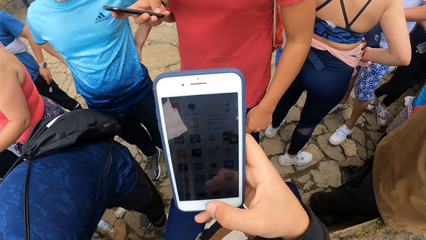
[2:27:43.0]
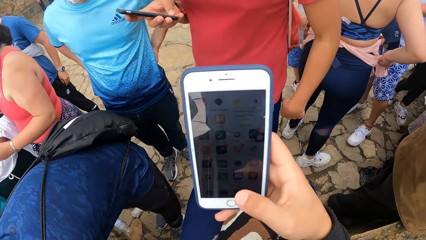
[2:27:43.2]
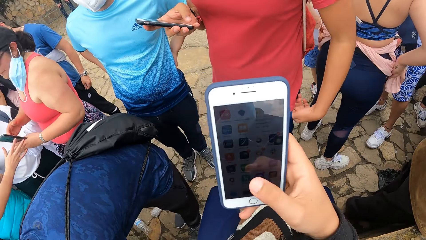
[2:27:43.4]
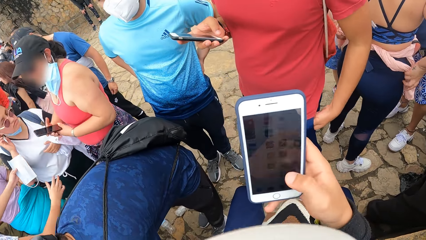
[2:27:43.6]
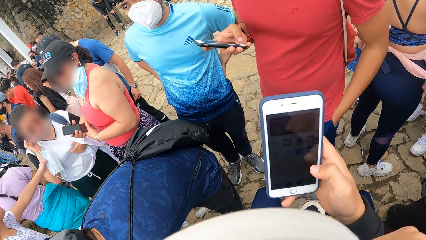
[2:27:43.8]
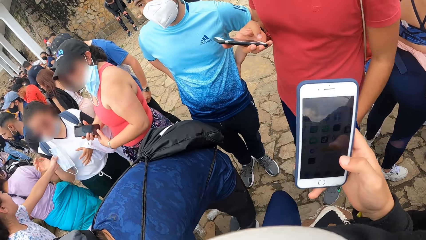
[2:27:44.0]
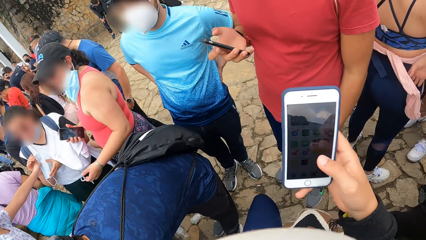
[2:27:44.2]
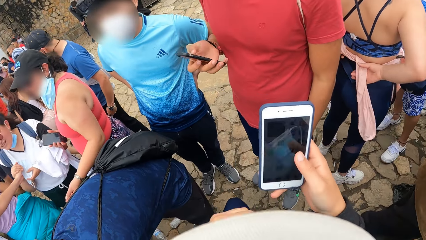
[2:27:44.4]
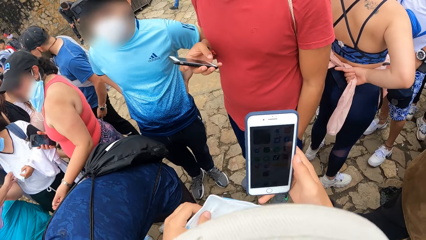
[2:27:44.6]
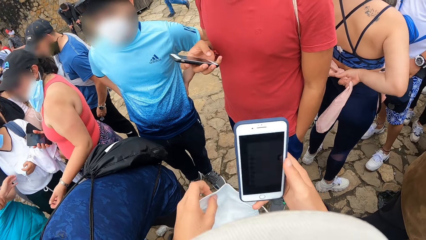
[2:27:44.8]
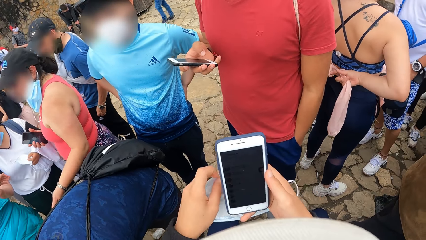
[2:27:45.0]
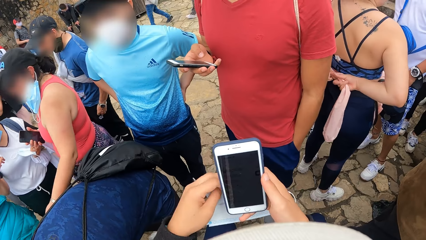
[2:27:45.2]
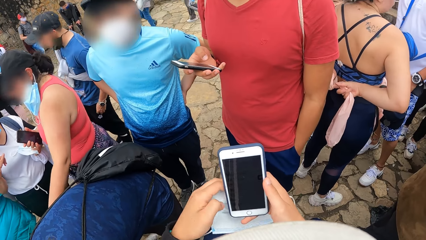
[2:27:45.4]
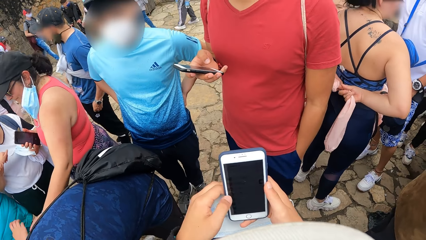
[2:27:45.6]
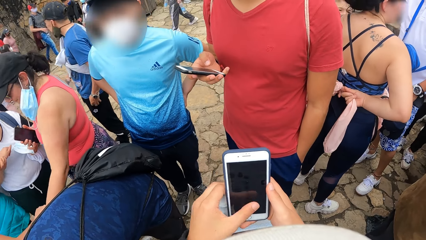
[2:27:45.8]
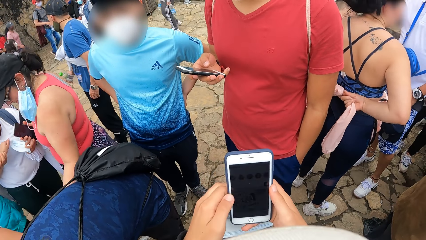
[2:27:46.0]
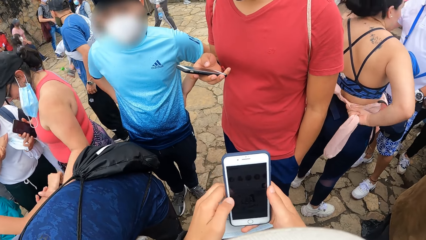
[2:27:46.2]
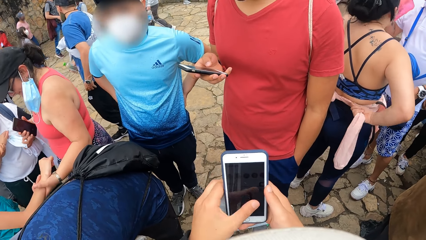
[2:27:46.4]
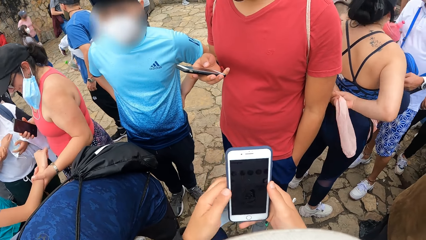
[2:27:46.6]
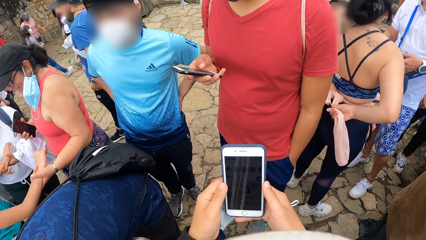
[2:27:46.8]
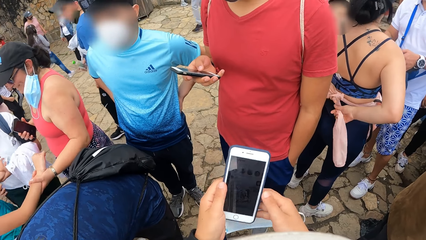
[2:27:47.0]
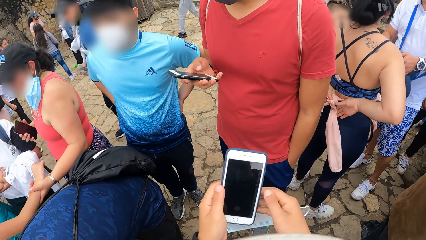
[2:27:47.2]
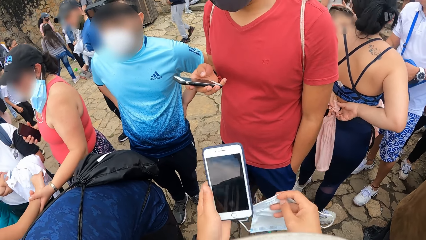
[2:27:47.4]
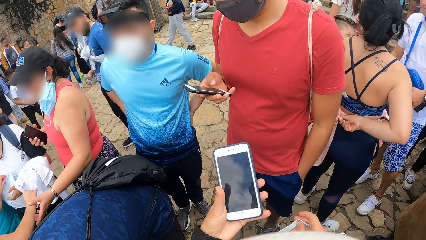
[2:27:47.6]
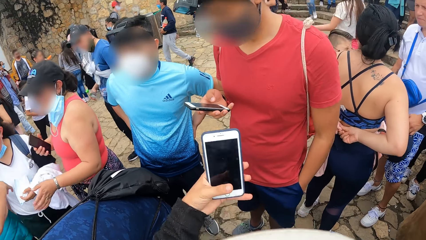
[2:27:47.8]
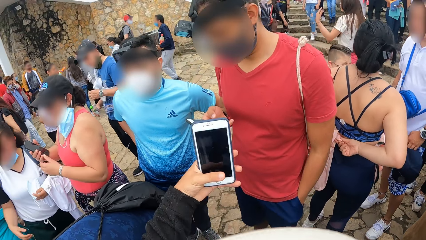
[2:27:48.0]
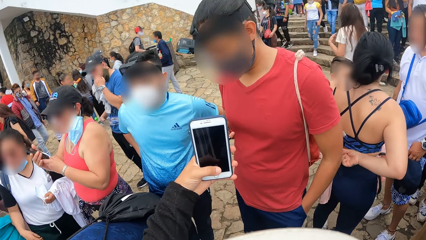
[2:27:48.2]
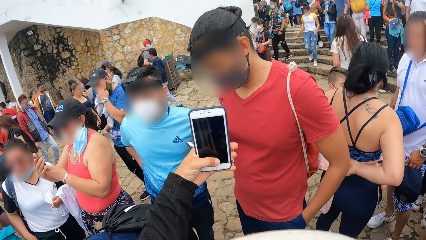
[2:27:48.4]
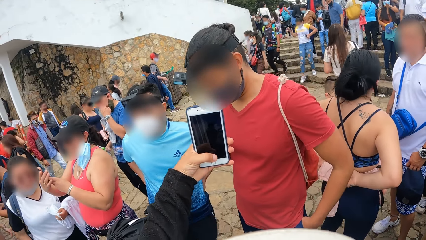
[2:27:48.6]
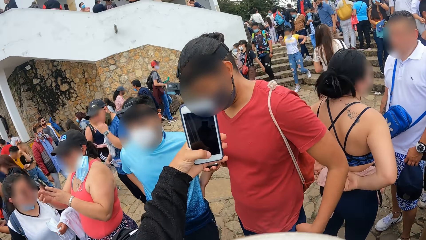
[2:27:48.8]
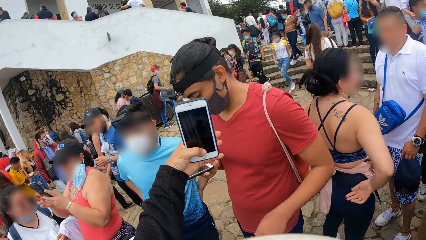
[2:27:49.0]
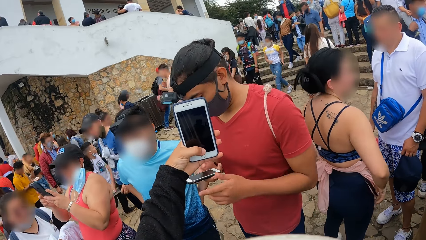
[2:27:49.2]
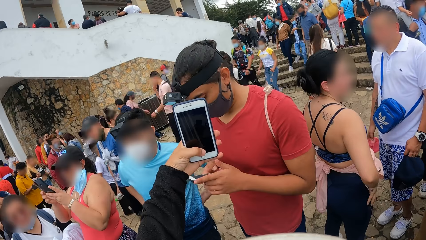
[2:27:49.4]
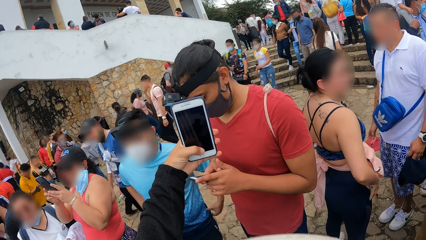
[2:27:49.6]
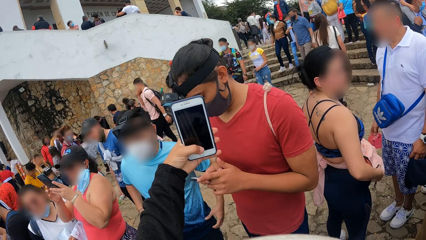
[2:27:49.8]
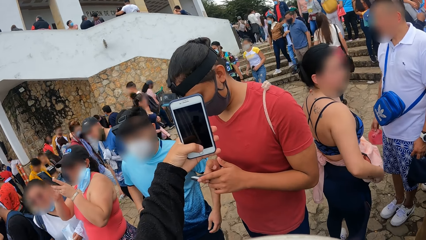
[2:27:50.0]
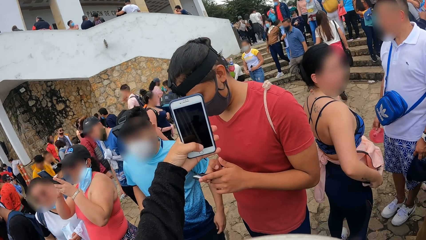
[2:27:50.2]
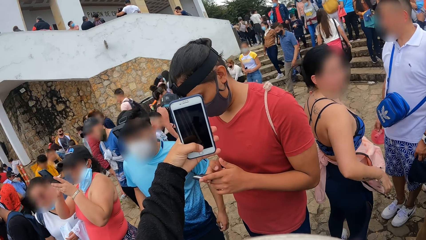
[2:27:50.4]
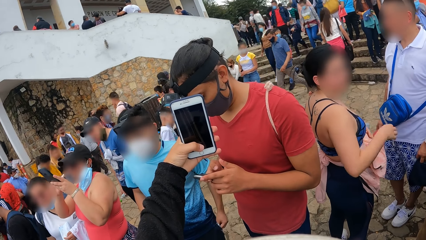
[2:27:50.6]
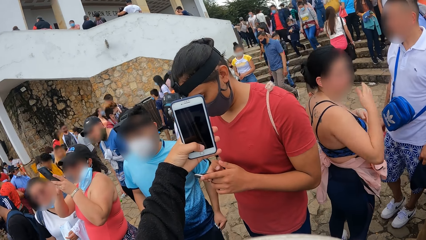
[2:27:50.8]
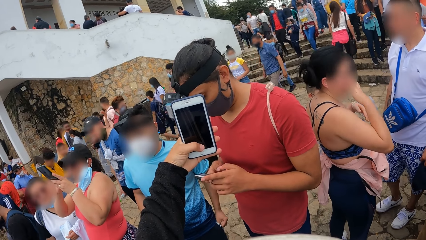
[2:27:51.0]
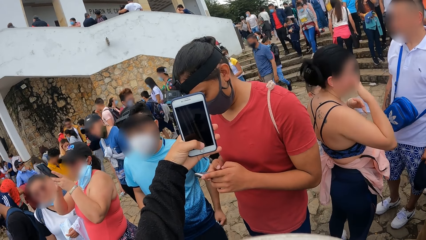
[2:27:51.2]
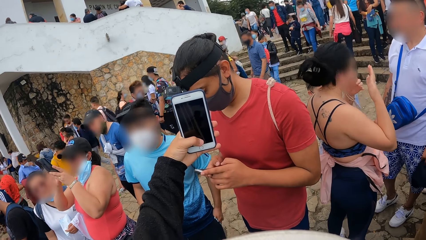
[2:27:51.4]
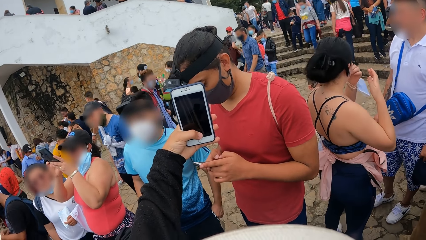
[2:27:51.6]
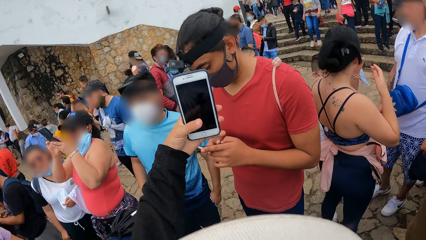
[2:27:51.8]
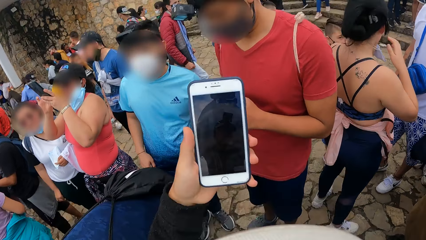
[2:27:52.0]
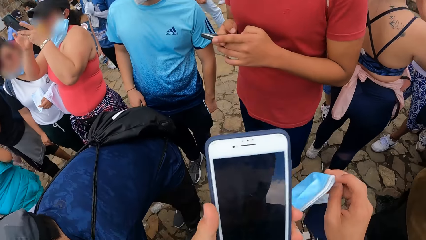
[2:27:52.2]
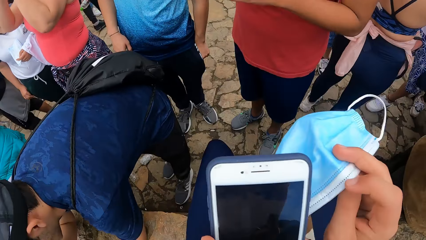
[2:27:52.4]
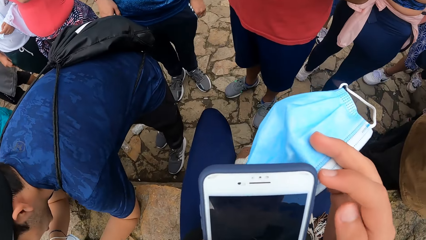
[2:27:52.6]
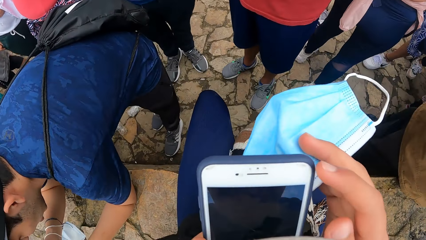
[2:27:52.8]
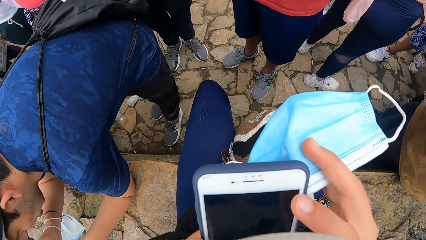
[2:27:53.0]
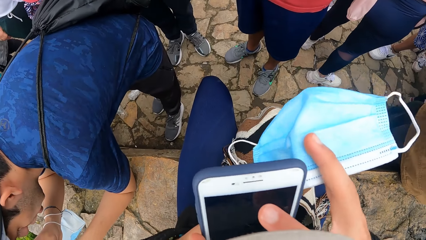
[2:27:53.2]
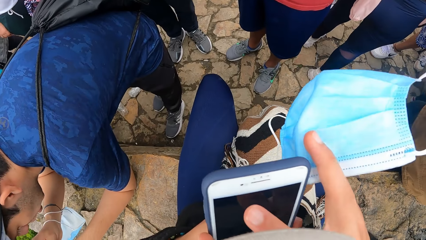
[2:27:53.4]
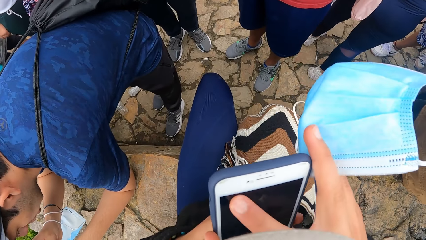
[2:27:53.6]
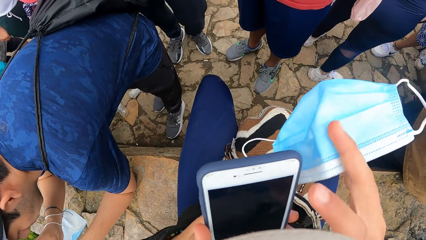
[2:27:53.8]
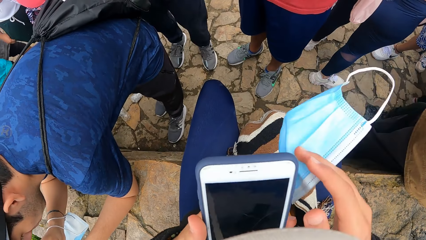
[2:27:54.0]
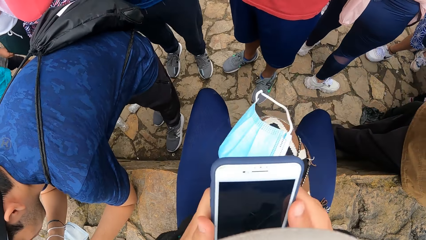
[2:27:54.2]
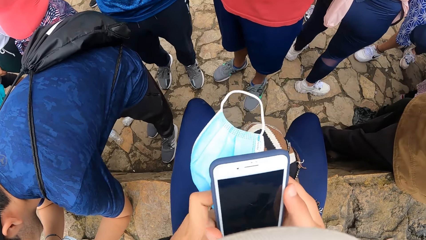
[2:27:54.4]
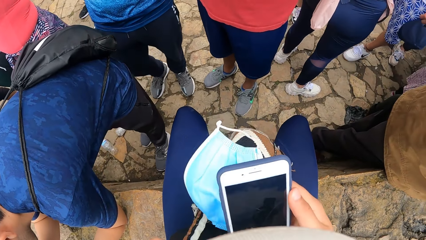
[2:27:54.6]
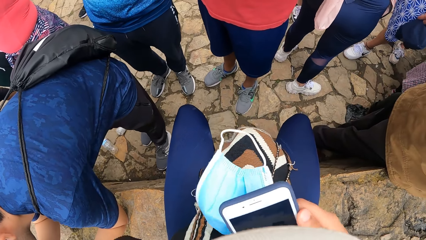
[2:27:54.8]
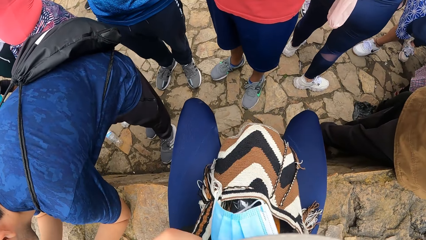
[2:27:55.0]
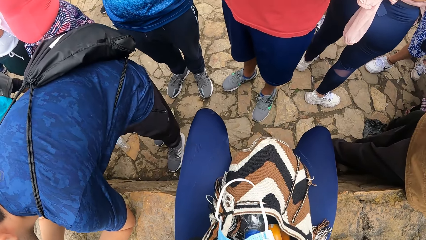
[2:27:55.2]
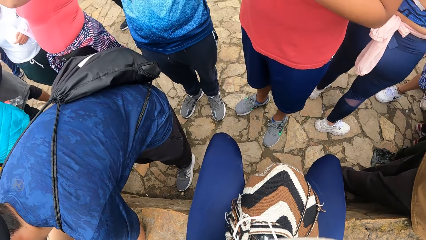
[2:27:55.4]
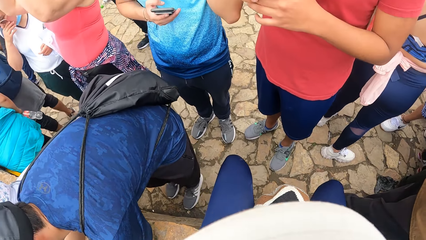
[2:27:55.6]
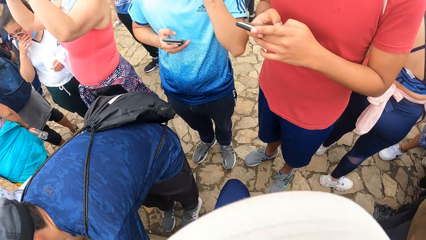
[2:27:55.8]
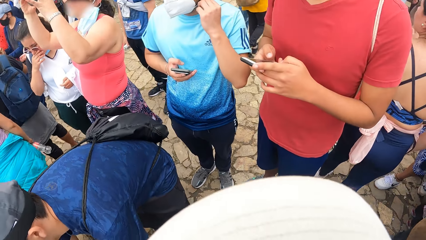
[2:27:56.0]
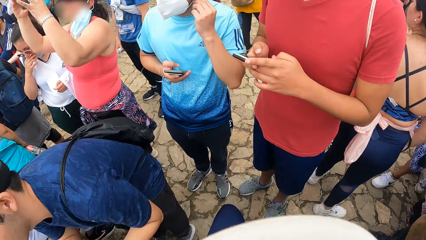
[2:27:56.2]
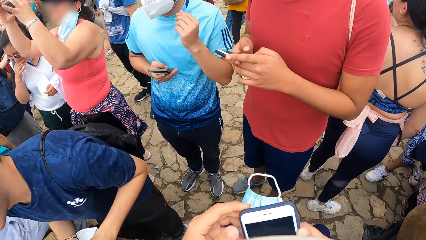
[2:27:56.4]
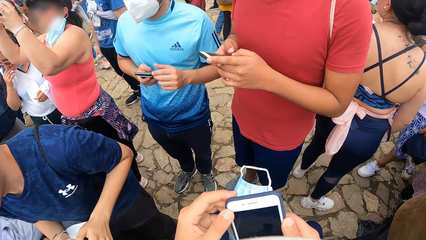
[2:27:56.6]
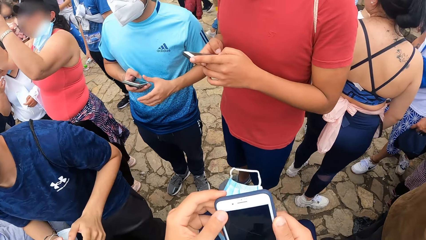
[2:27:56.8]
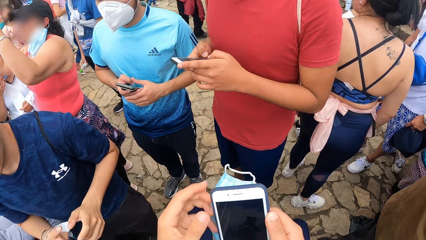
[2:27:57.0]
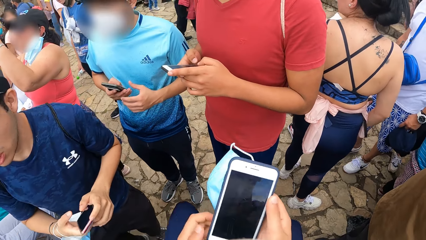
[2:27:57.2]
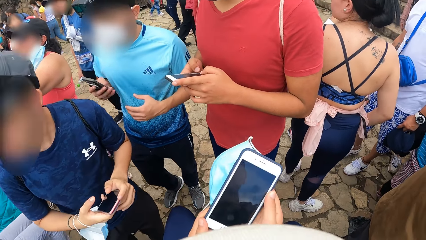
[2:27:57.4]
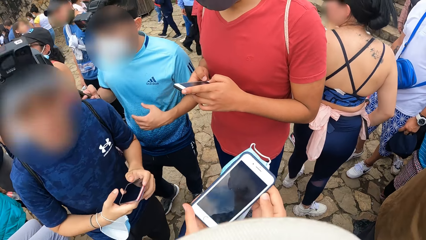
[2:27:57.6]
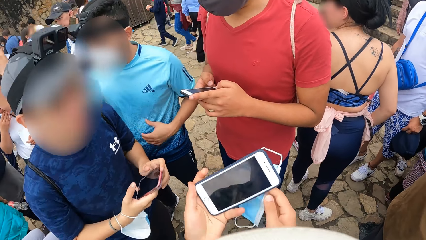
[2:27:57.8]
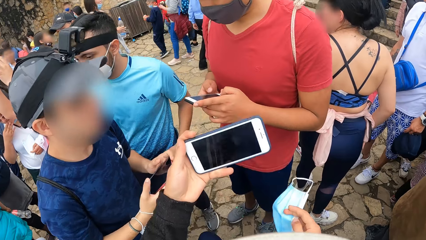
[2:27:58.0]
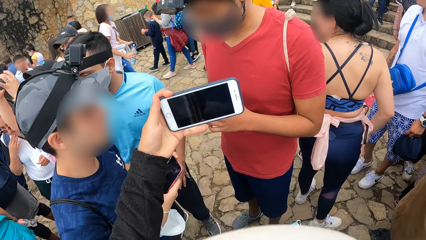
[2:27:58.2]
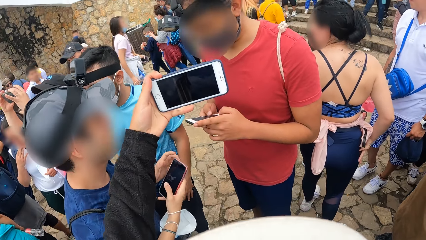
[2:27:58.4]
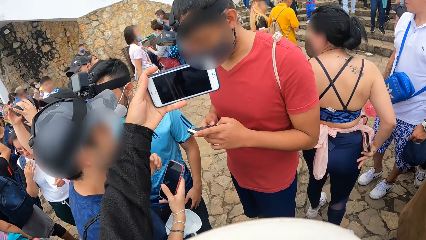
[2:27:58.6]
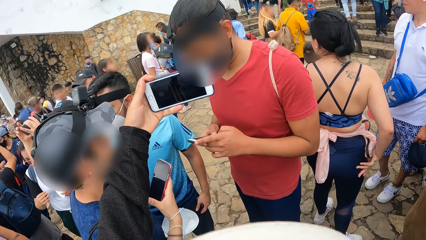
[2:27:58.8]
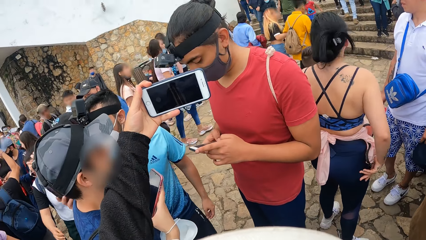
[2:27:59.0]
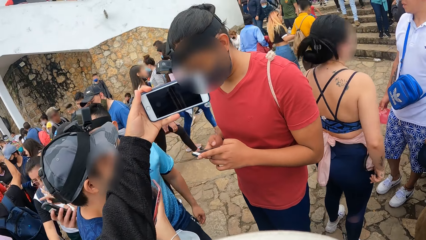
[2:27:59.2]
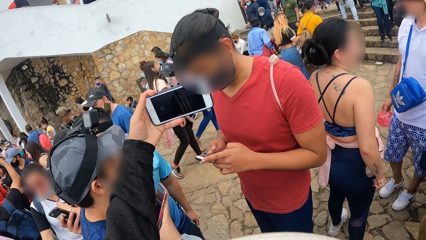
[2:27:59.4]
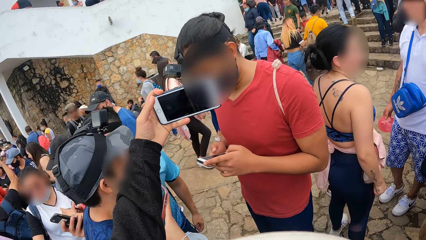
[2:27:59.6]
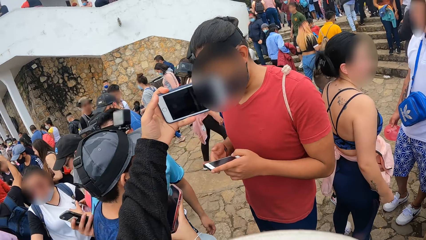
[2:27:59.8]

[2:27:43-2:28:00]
A man operates the phone with his right hand and puts his left hand in his pocket. The camera wearer operates the phone with his left hand. He operates the phone with his right hand. He stretches his left hand.
